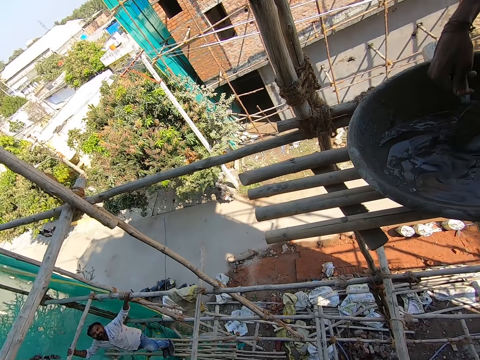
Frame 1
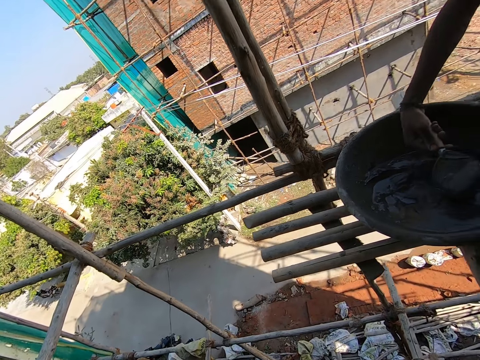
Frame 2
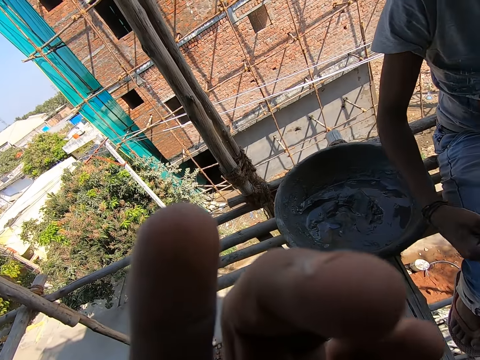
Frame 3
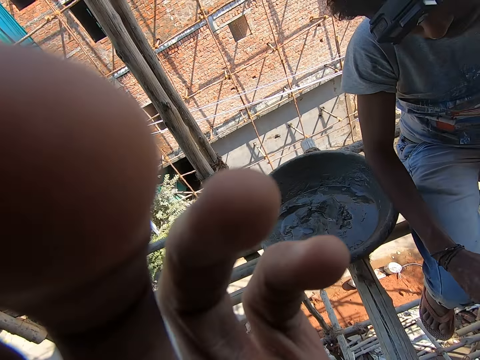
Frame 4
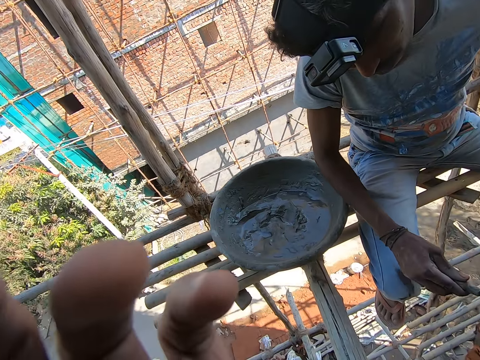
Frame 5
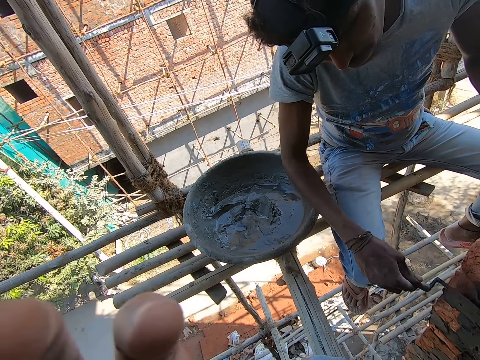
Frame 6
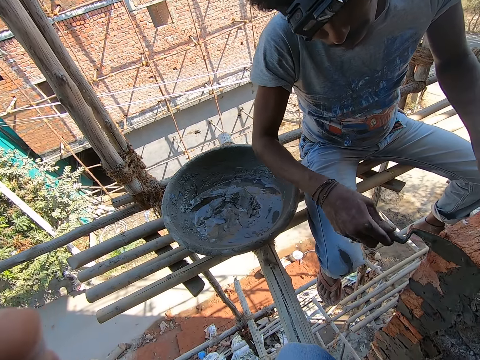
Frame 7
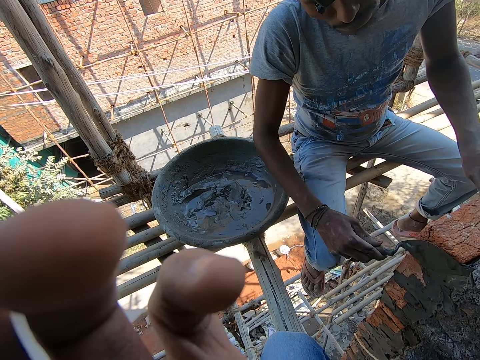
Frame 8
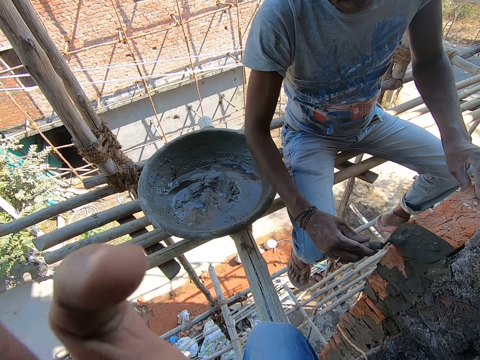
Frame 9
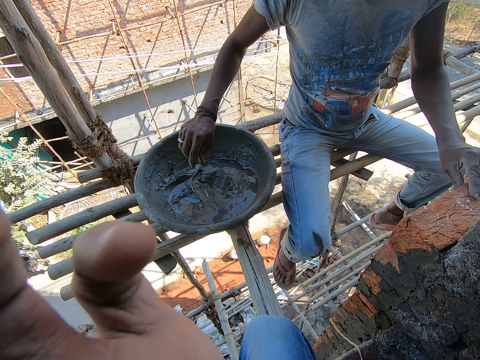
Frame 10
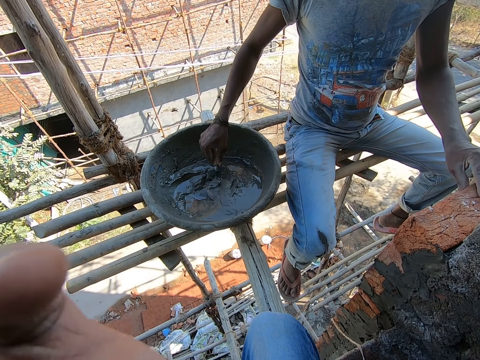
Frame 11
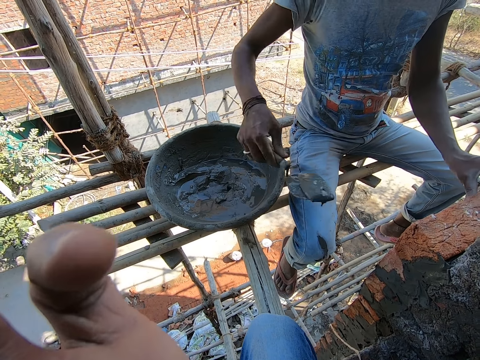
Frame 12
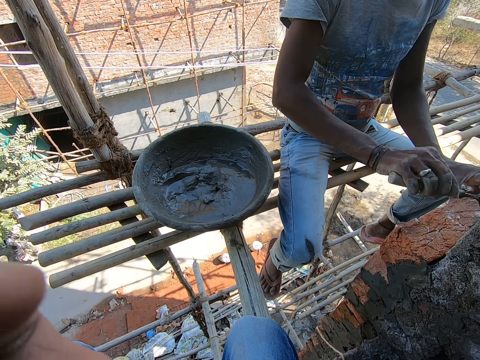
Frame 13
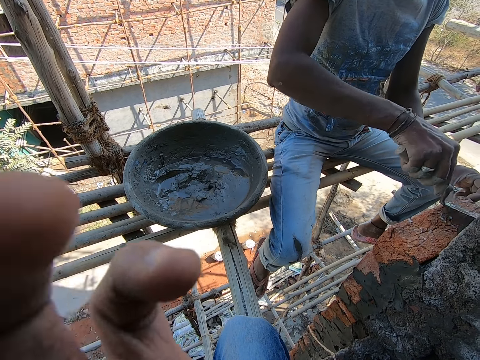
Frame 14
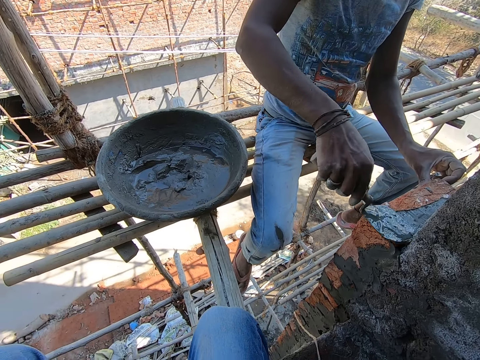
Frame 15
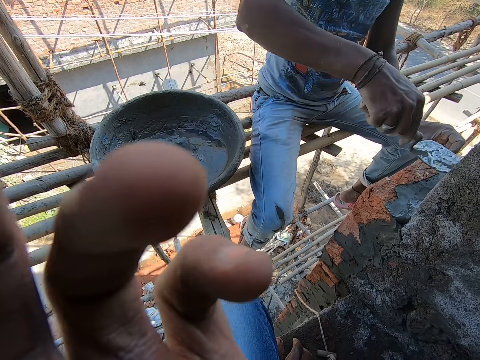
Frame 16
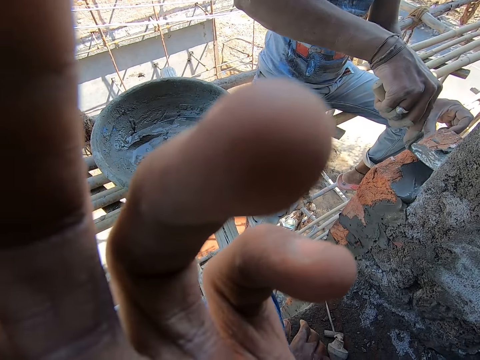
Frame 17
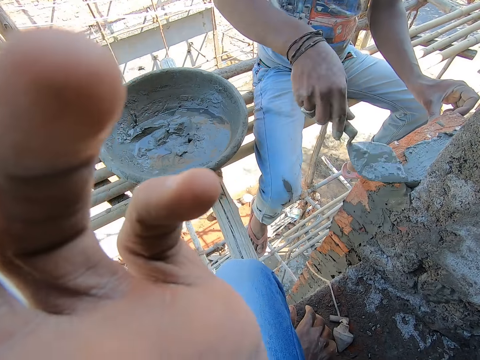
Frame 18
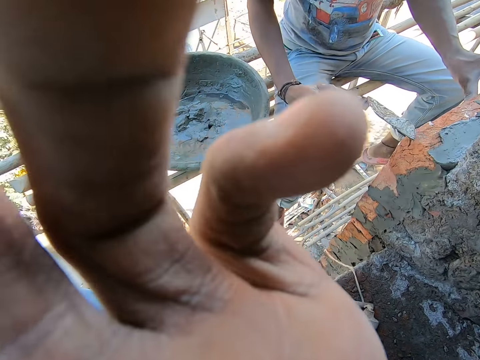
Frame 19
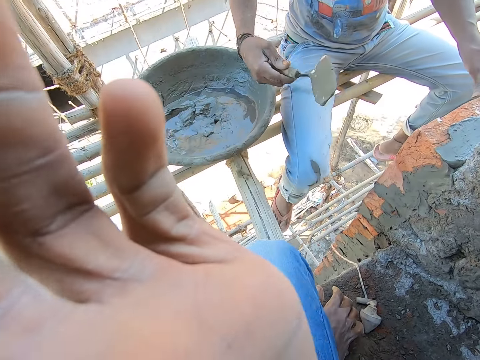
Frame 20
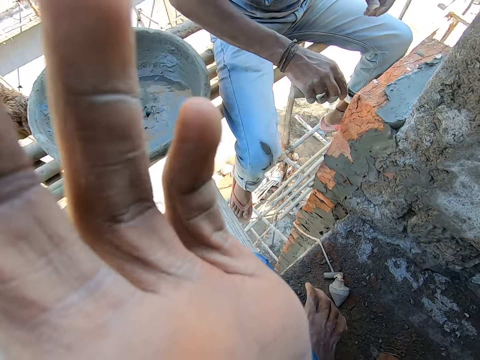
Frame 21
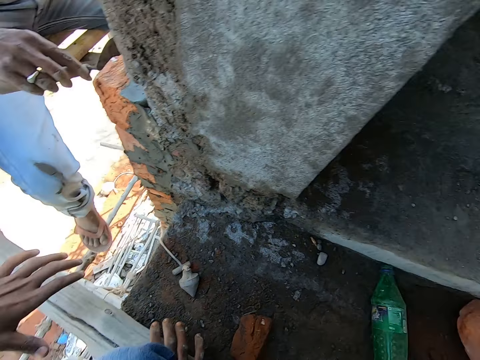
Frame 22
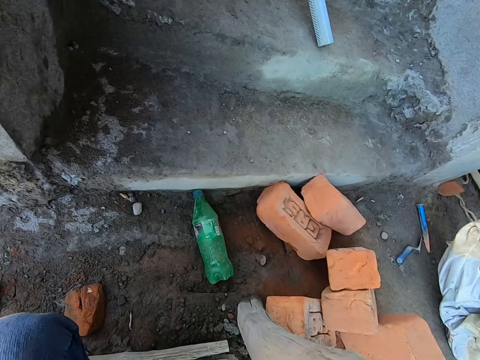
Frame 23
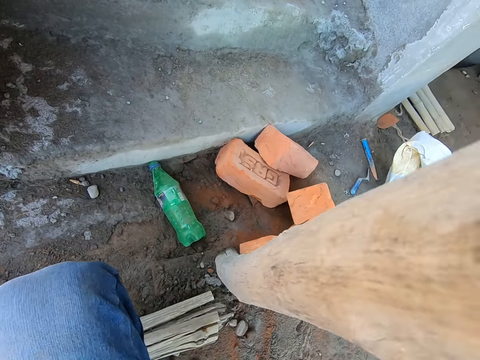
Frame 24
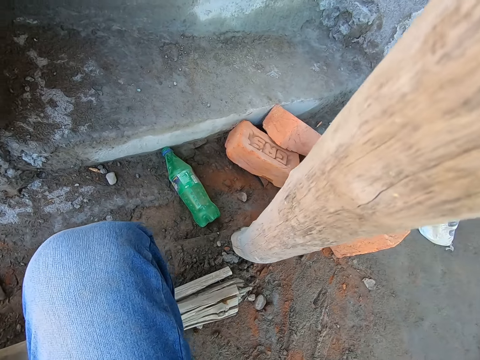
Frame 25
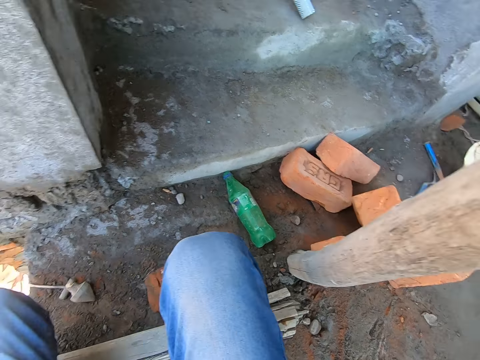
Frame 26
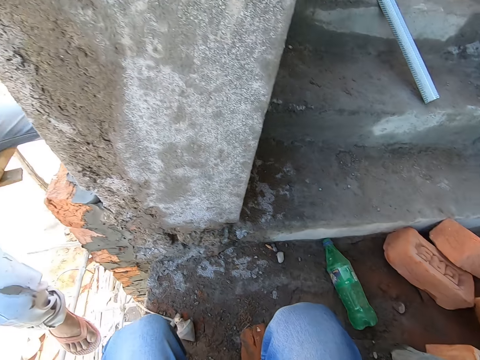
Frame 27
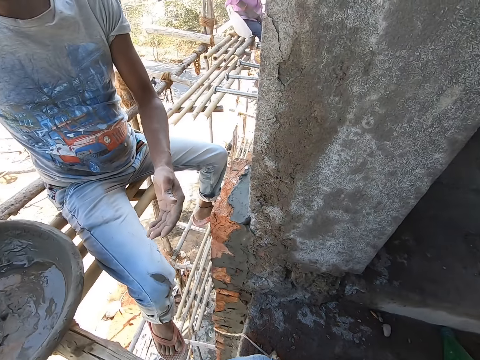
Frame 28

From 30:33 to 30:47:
A man scoops cement from the bowl on the plank with the trowel in his right hand. The camera wearer touches his face with his left hand. He raises his left hand towards something. The man applies cement on the brick with the trowel in his right hand. The man scoops cement from the bowl on the plank with the trowel in his right hand. The man pours cement on a brick on the wall with the trowel in his right hand. The man smoothens the cement on the brick with the trowel in his right hand. The camera wearer touches his face with his left hand. He withdraws his left hand from something. He turns around the constructed house.

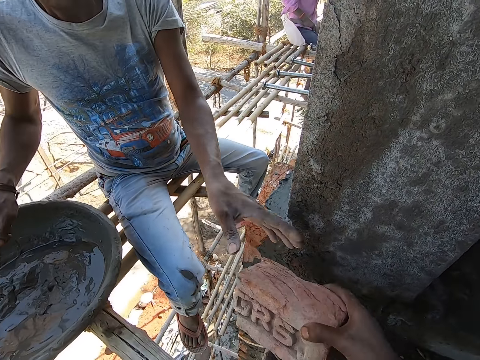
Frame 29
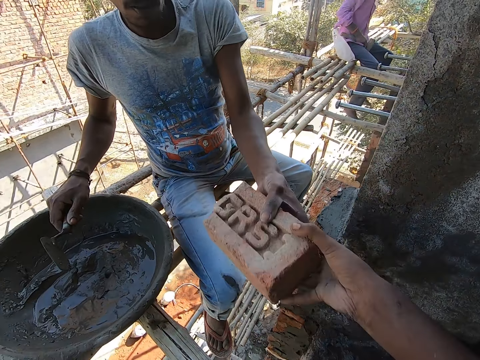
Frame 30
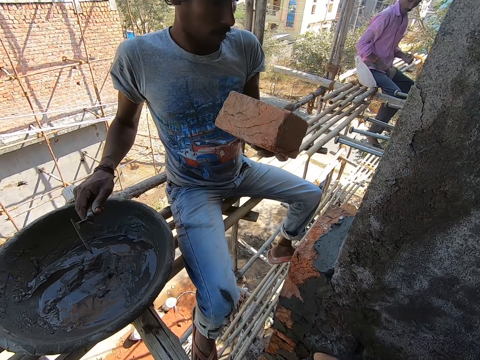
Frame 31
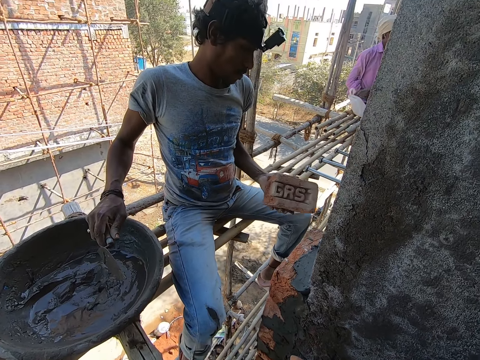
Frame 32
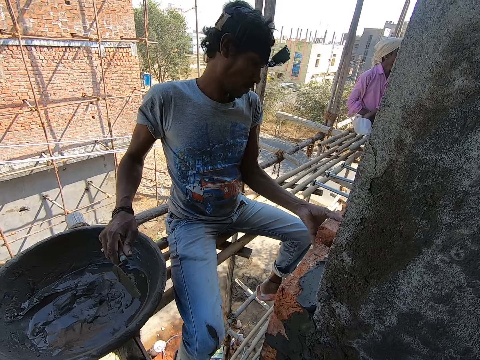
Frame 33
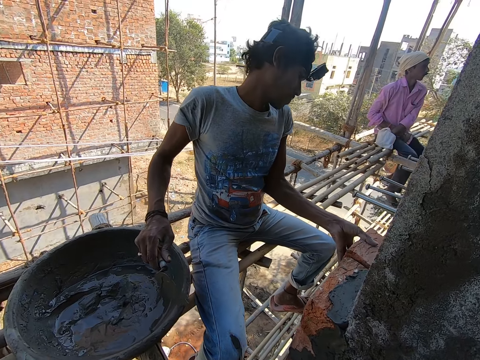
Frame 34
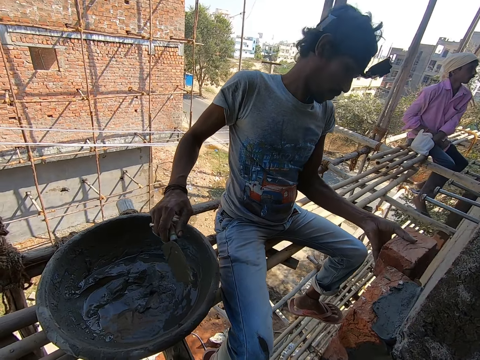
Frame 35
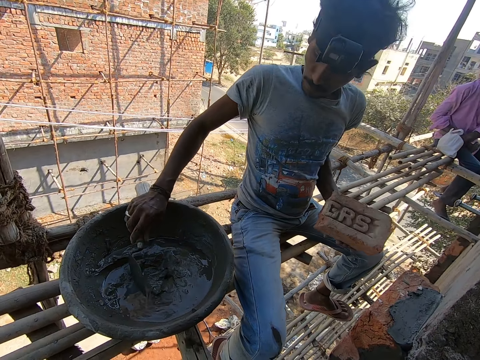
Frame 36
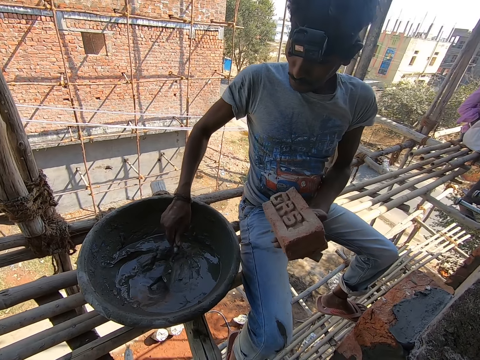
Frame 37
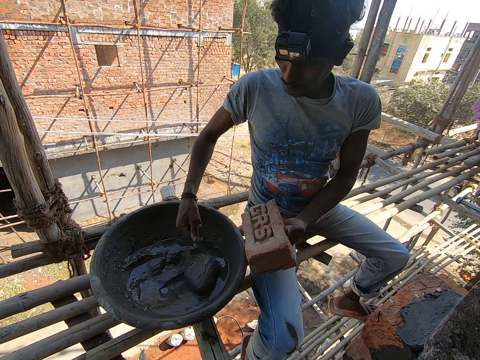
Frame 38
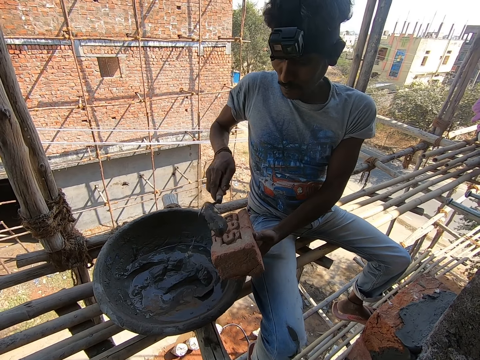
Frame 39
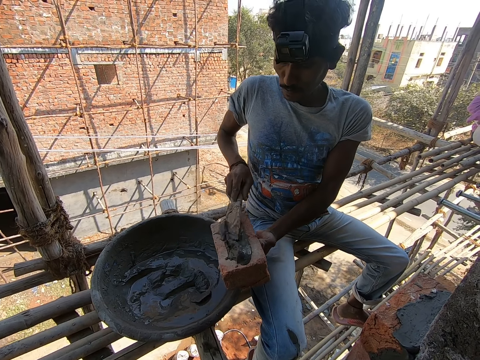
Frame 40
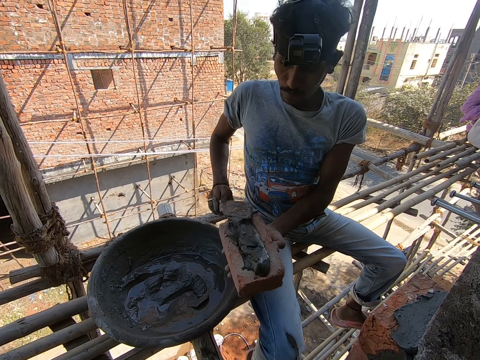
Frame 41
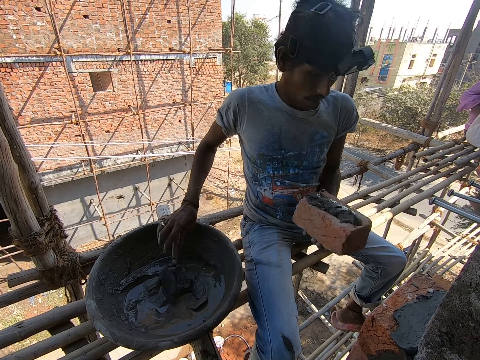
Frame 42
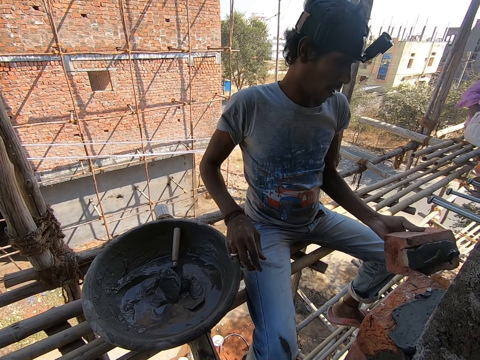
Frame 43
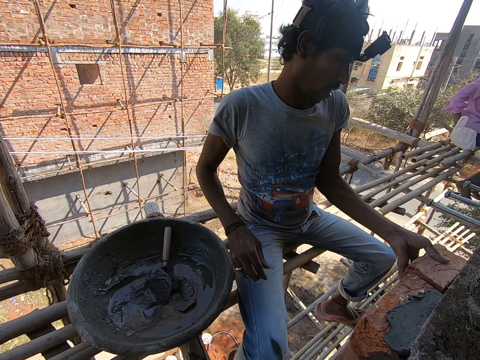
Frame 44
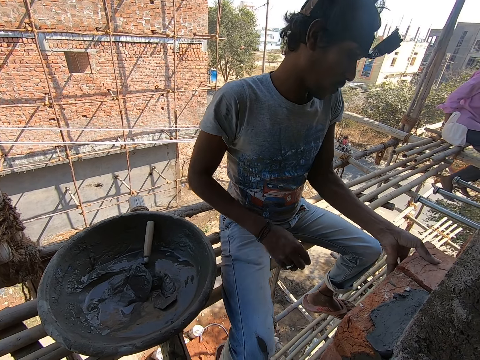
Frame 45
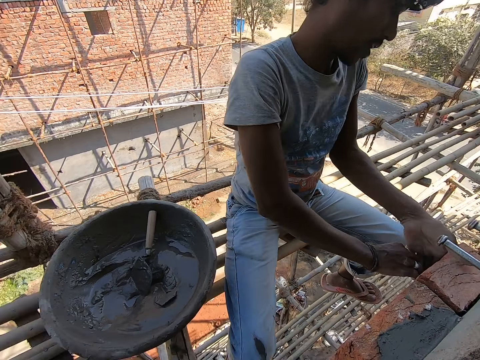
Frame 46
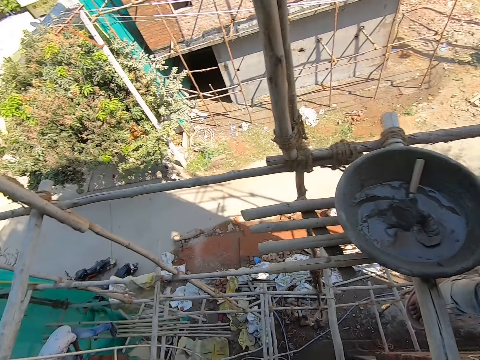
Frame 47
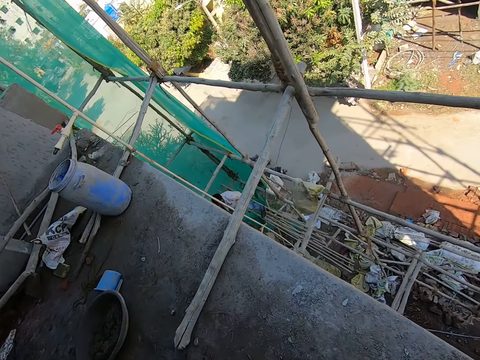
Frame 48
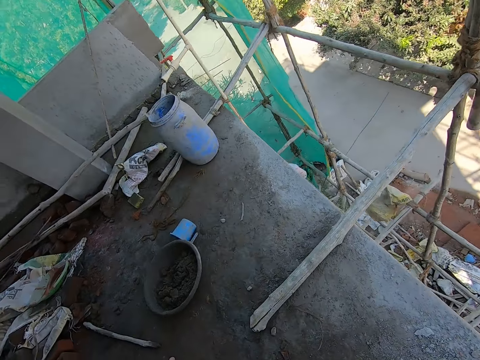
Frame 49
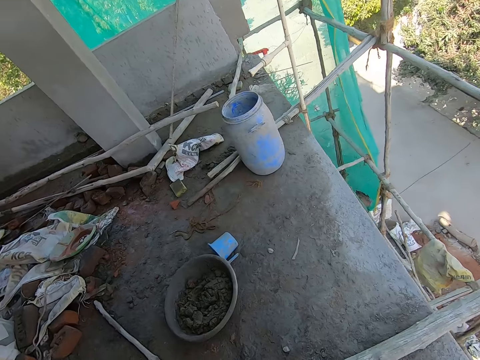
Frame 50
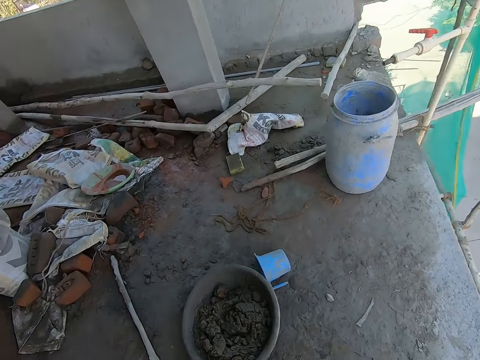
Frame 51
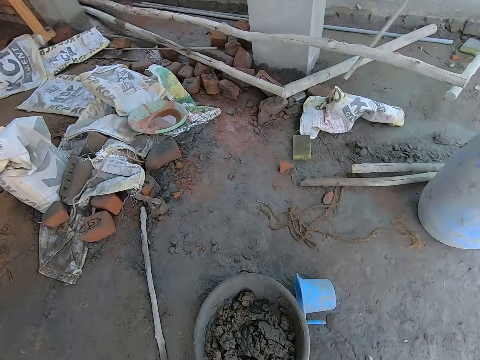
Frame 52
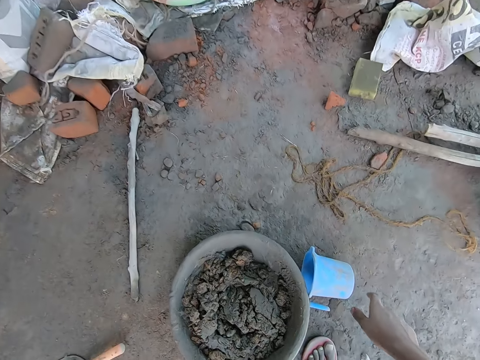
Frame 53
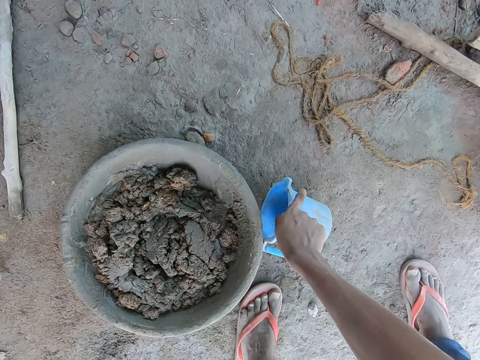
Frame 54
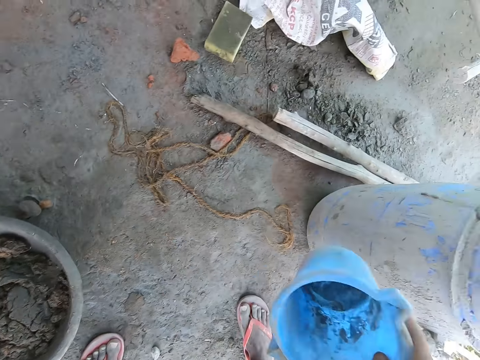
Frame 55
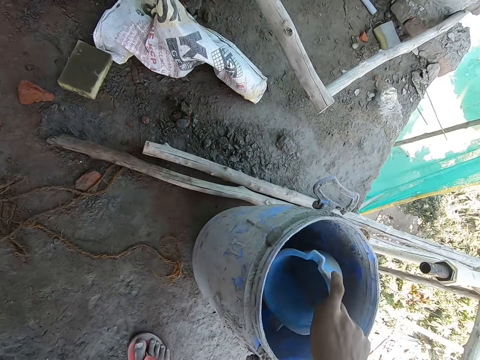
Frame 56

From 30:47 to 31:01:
The camera wearer gives a man a brick with his right hand. Another man places his left hand into a plastic bag on the plank. The first man places the brick on other blocks. The first man holds the brick to the wall with his left hand. The other man picks up a nail from the plastic bag on the plank with his right hand. The first man scoops cement from the bowl on the plank with the trowel in his right hand. The first man spreads cement on the brick in his left hand with the trowel in his right hand. The first man places the trowel into the bowl with his right hand. The first man lays the brick on the wall with his left hand. The other man places the hammer on the plank with his right hand. The camera wearer turns around the constructed house. He walks towards a jar. He picks up the jar or cup from the floor with his right hand.
